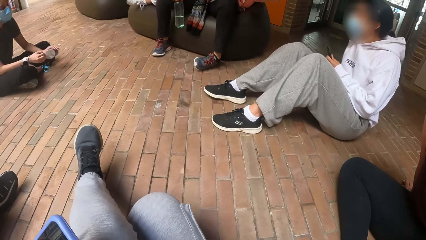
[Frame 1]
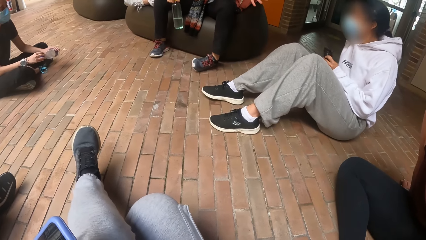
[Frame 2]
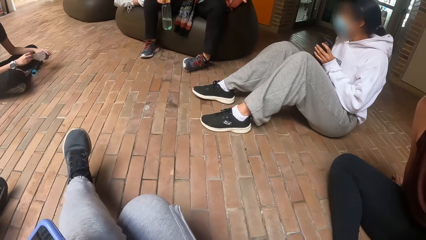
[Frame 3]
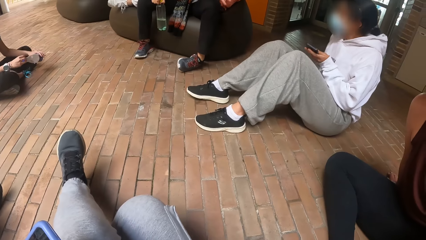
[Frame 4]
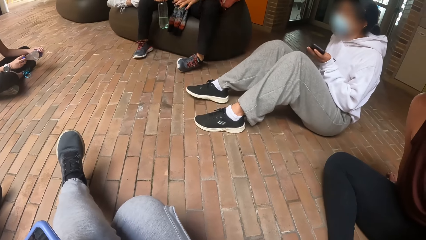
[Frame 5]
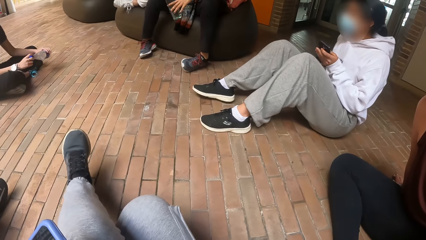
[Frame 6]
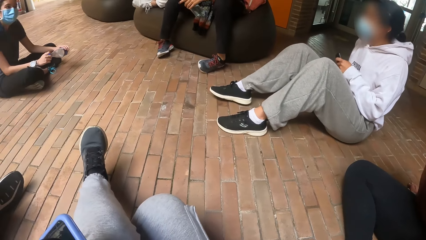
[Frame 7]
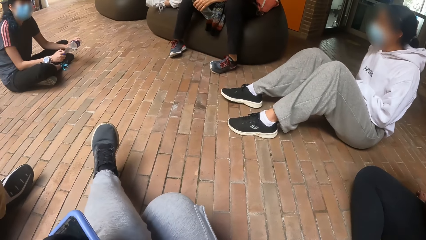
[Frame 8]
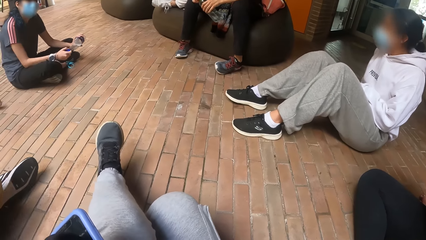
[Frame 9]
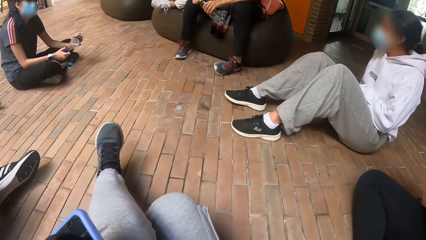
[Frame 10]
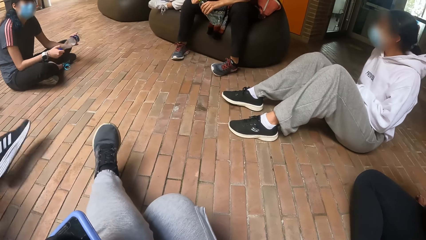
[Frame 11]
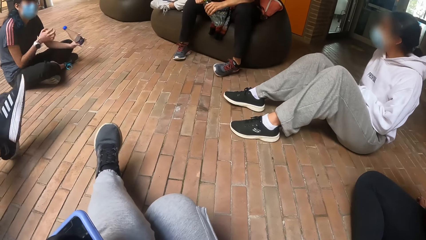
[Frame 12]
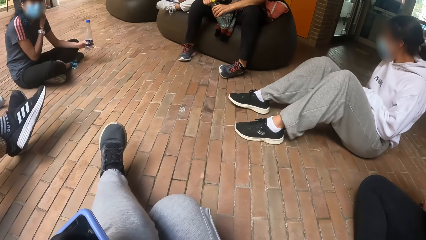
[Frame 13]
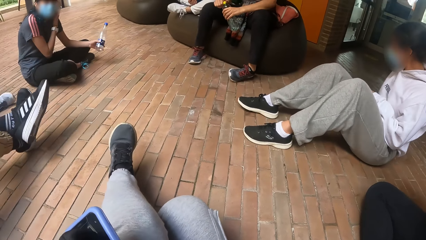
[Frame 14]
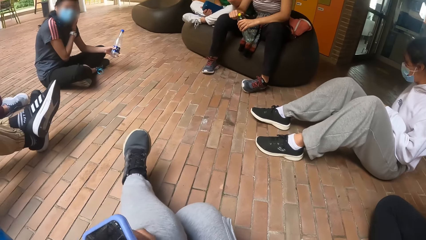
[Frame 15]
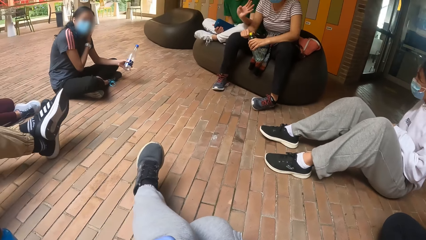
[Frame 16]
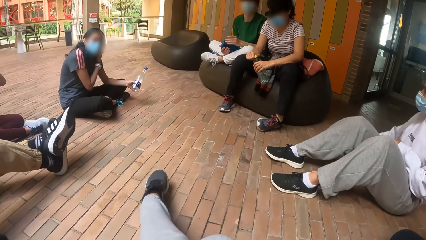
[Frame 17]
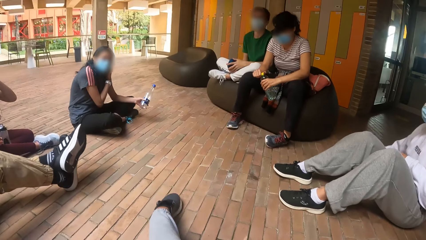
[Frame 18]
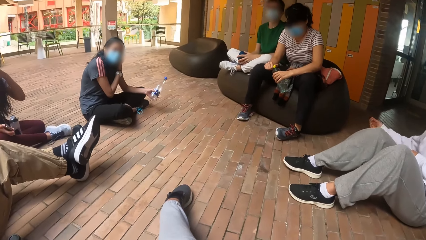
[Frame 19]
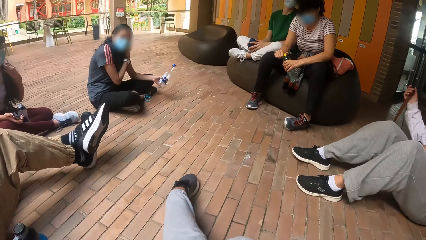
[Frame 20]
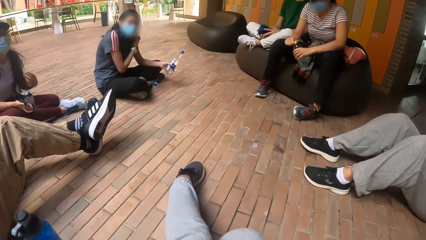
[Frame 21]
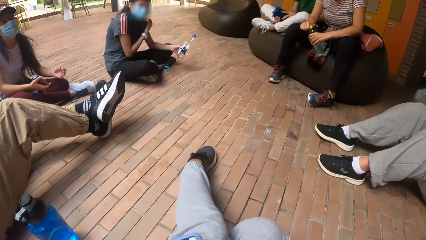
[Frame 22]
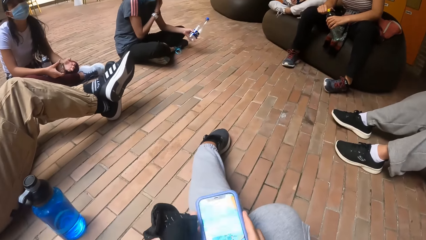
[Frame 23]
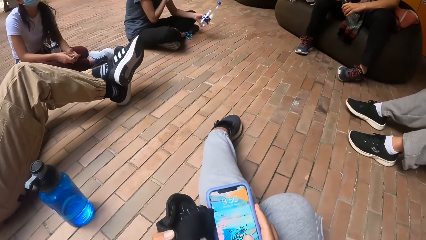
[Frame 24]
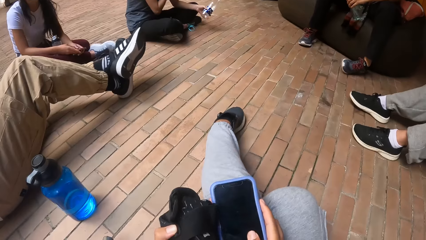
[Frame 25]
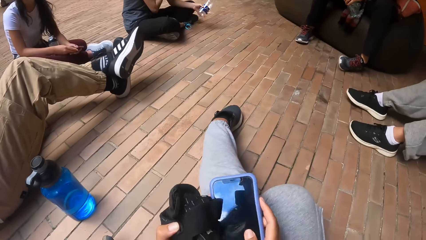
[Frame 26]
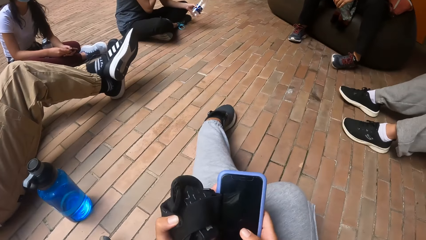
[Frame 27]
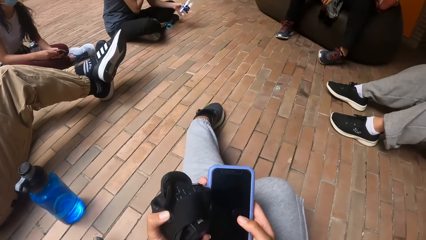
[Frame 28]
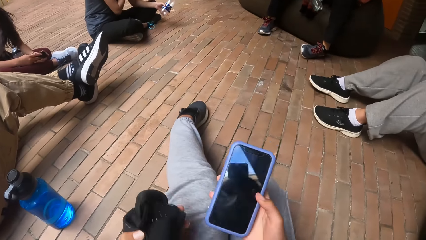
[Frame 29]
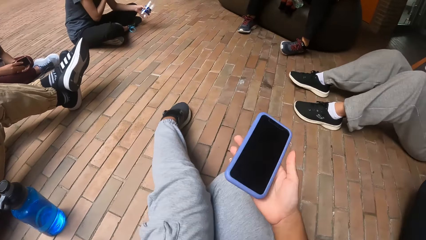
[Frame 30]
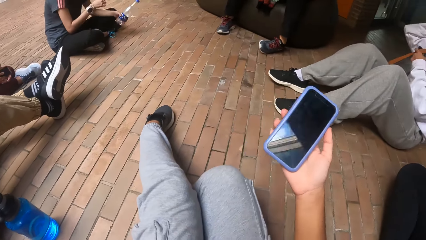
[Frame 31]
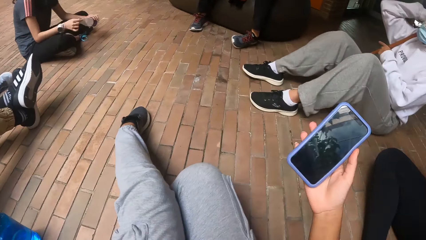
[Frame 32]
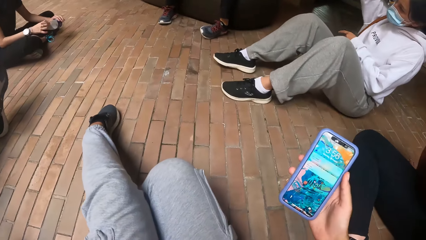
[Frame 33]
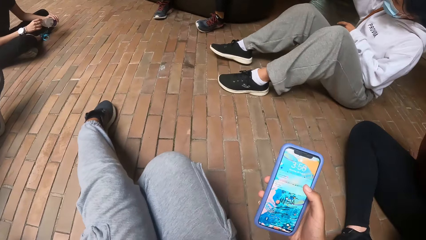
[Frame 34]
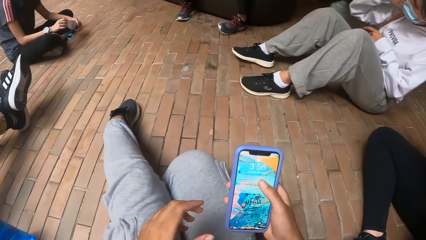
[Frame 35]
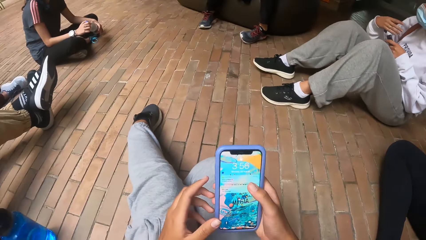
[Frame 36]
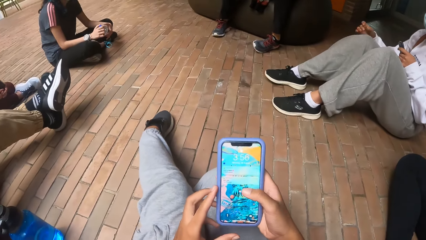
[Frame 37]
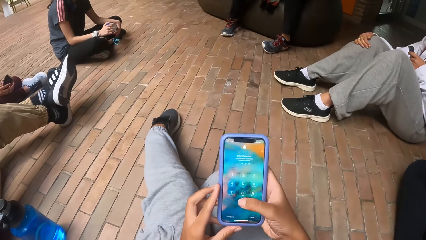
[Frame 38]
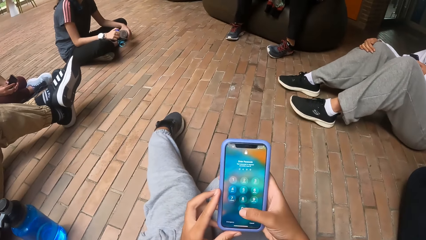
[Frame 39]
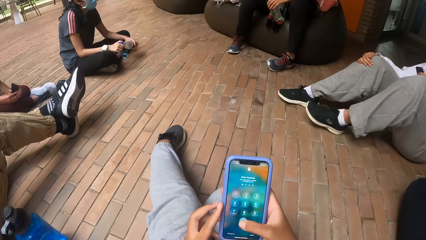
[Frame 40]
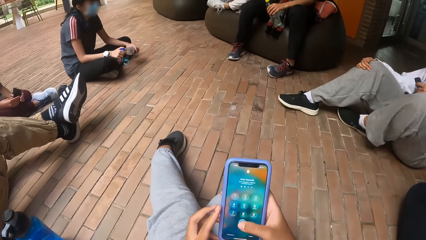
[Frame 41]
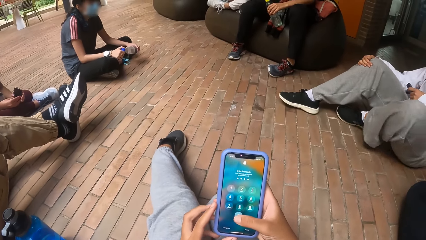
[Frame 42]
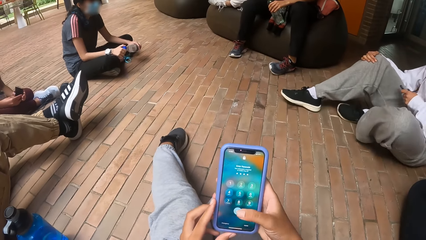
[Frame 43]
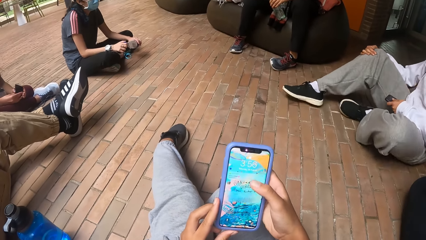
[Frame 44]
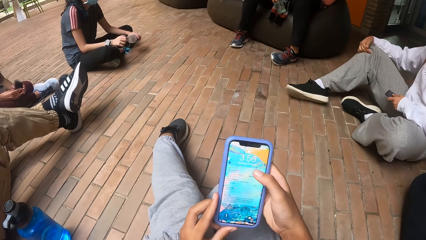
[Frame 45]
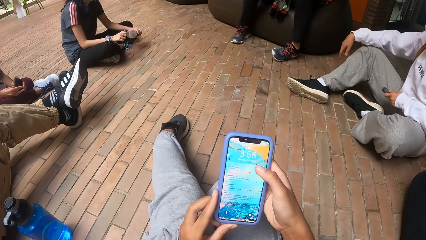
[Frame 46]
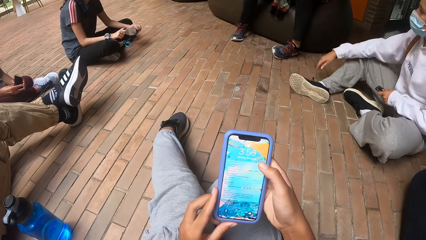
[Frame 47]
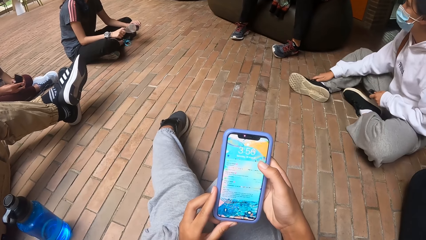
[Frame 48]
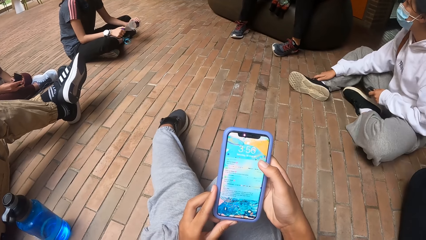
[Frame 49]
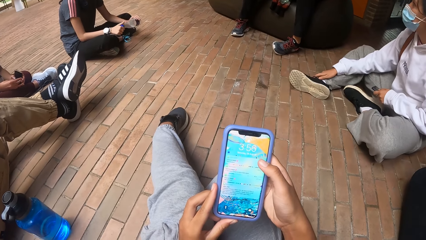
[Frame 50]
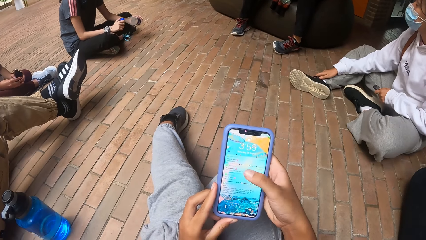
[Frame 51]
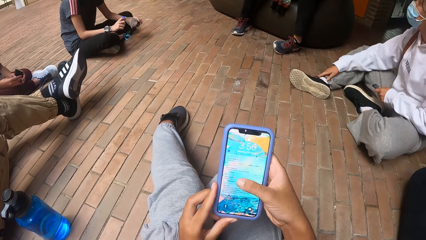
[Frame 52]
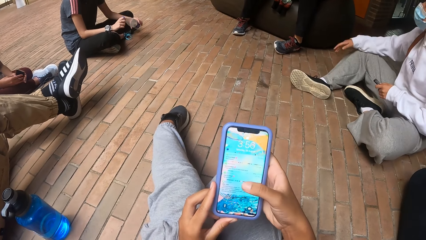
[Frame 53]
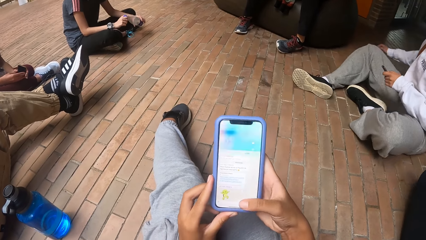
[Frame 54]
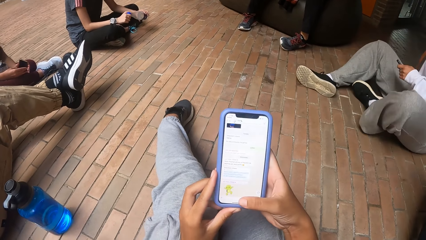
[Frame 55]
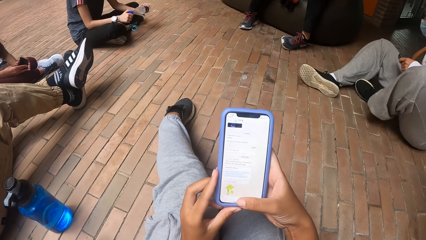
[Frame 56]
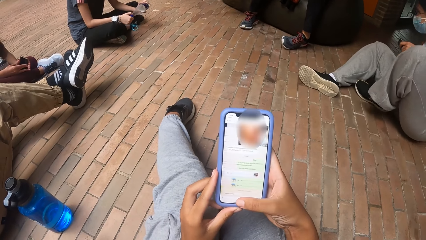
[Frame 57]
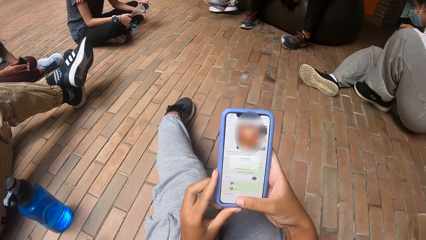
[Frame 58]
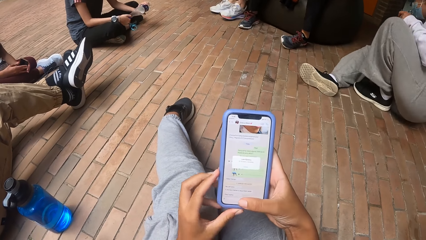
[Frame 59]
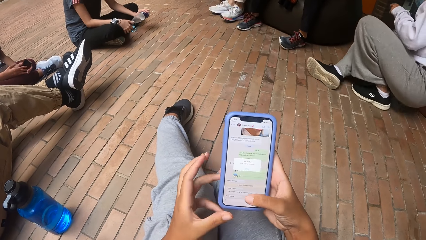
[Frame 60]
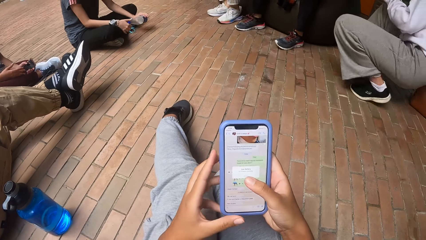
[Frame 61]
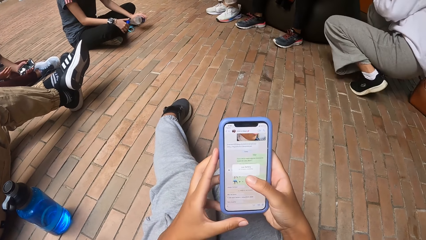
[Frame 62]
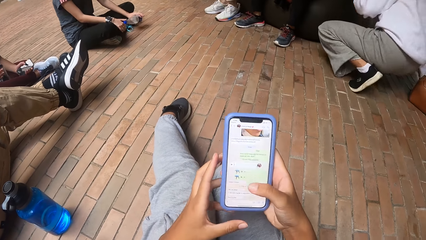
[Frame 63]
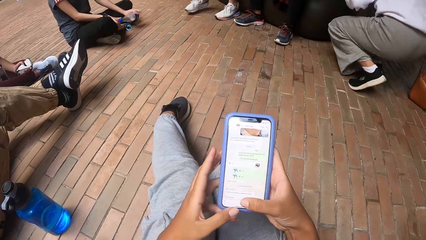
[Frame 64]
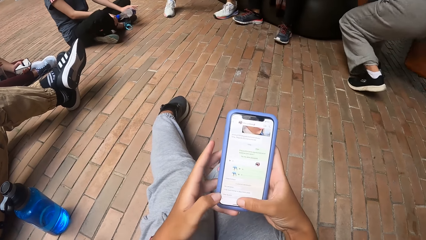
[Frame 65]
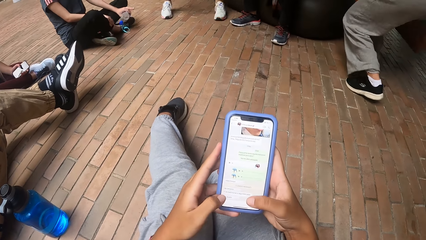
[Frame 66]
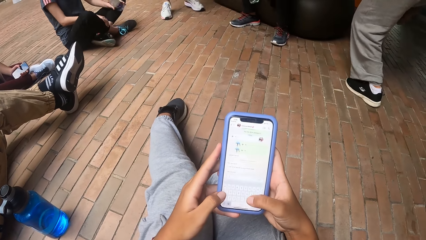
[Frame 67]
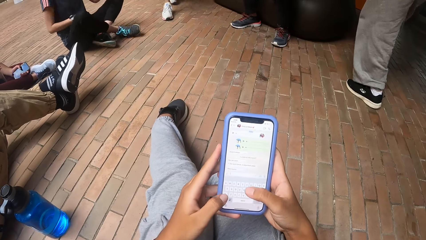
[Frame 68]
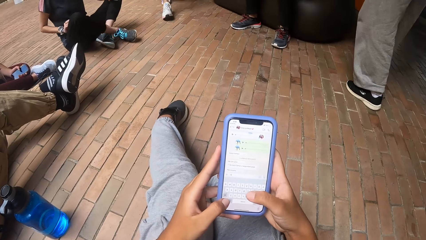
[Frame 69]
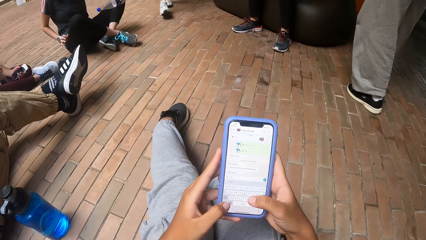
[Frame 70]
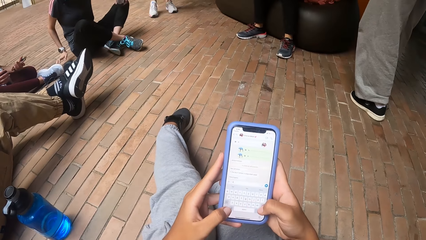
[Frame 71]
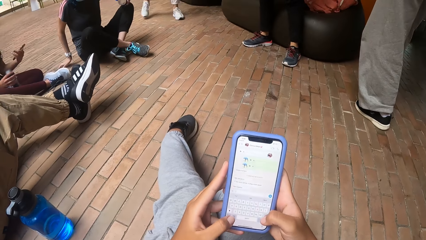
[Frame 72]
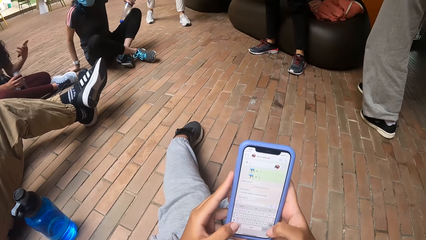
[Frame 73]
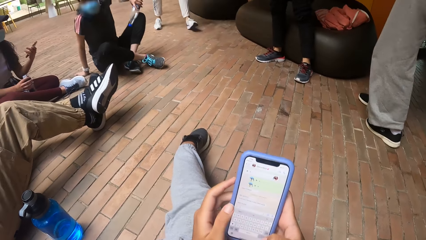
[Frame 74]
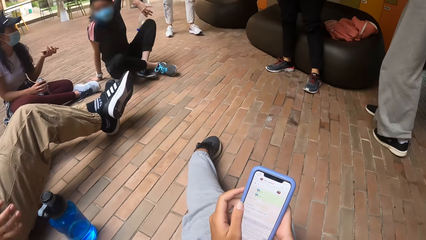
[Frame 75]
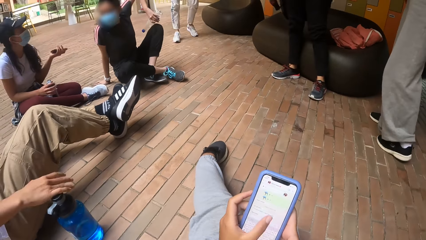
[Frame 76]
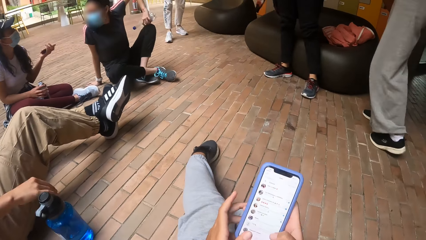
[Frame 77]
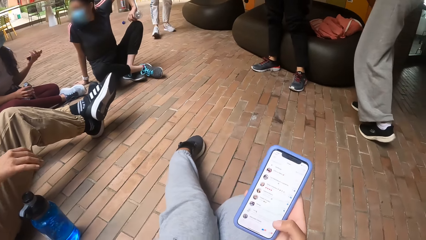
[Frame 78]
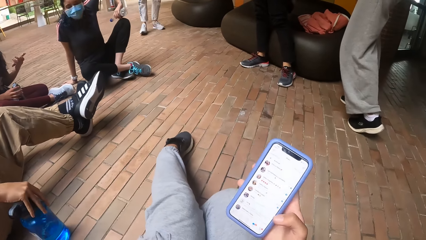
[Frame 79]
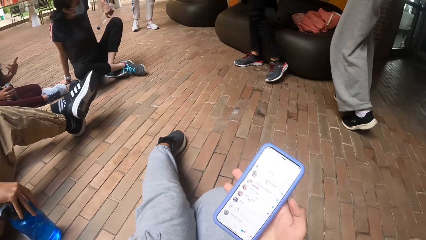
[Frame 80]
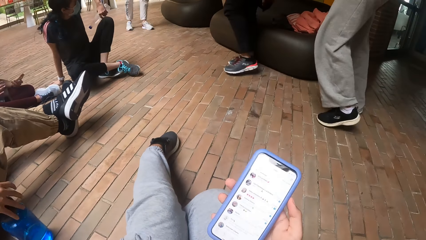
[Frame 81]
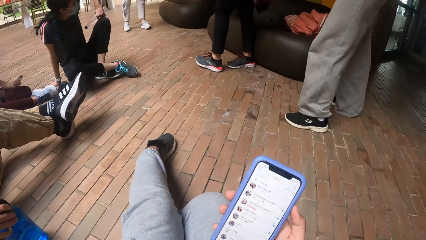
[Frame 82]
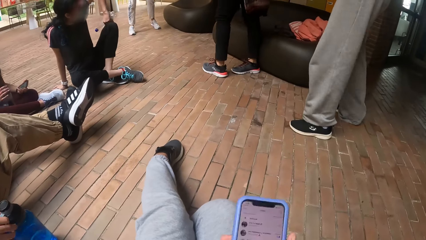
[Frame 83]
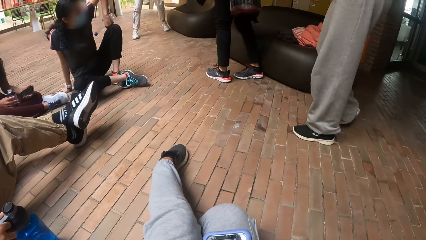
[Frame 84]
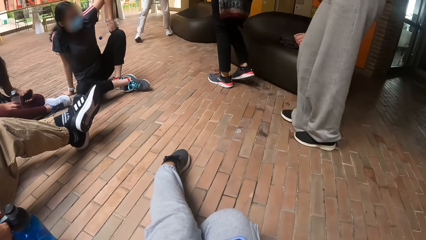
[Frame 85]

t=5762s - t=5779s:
The camera wearer operates the phone with both hands. The lady stands from the floor. Another lady stands from a couch.
